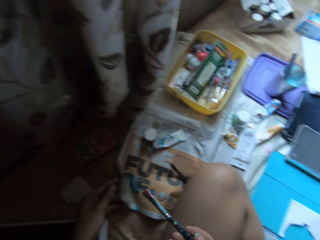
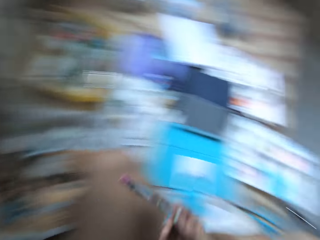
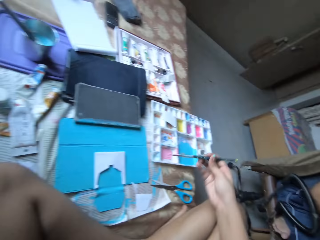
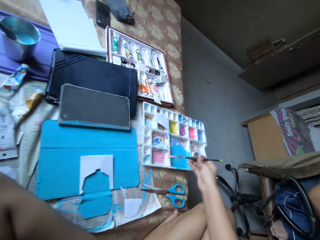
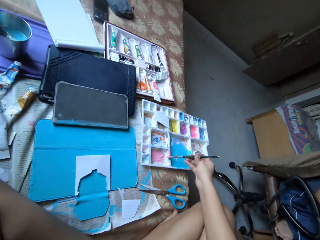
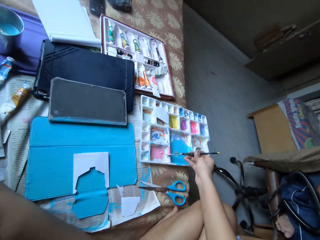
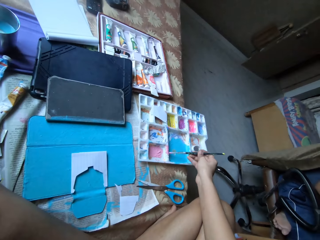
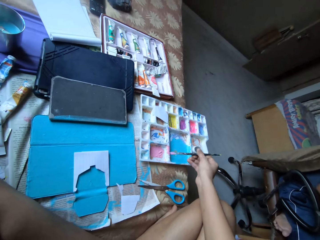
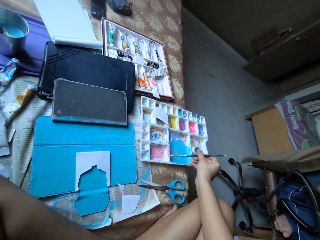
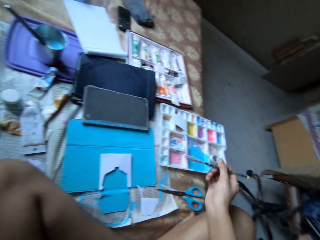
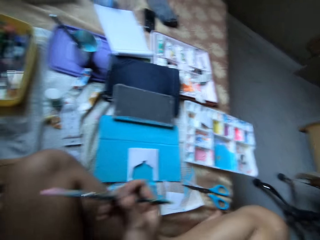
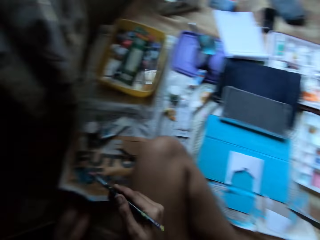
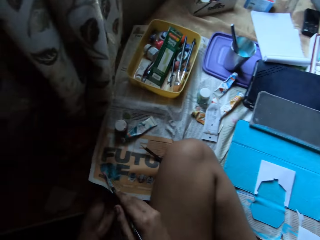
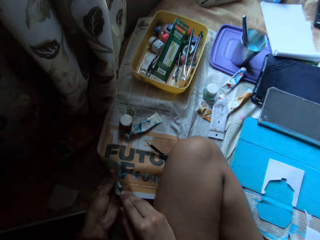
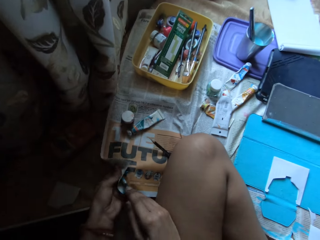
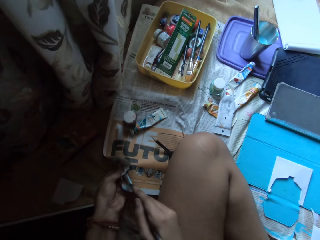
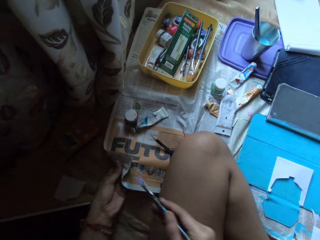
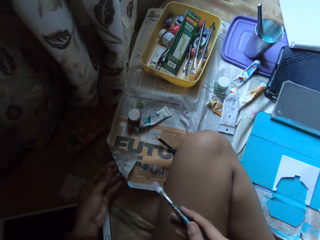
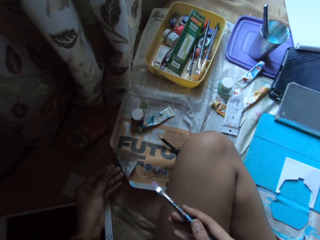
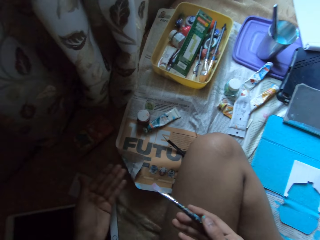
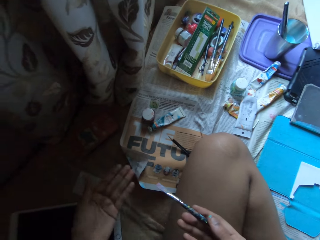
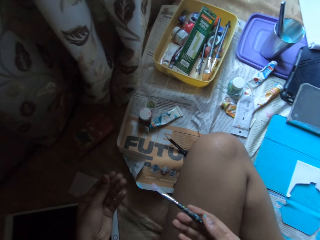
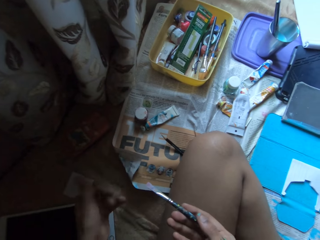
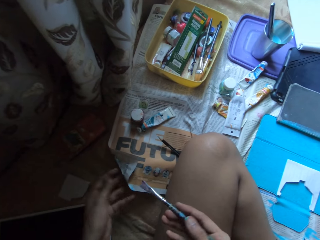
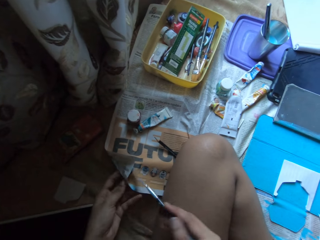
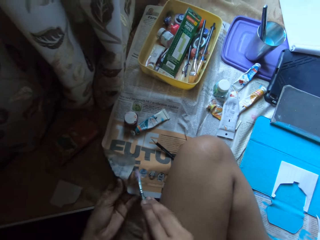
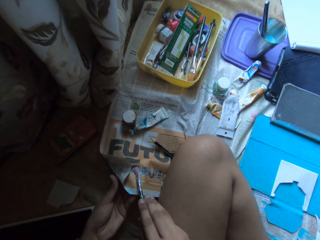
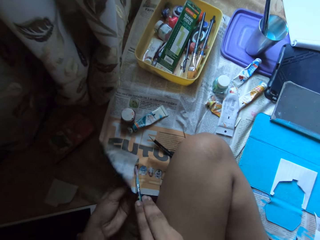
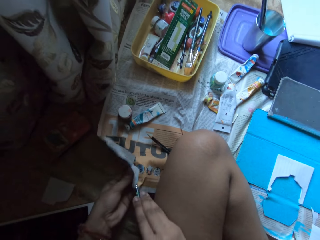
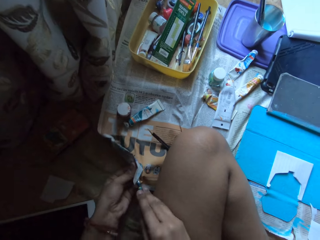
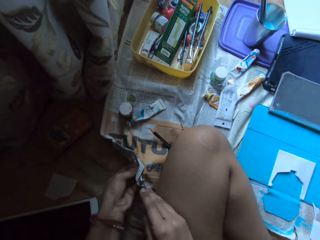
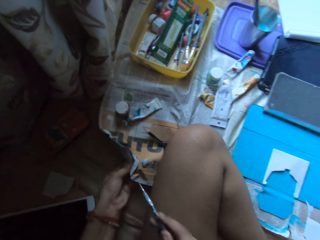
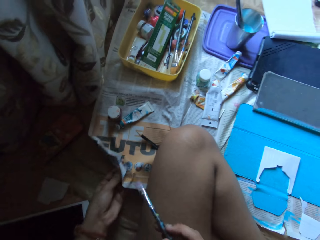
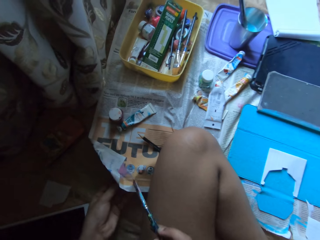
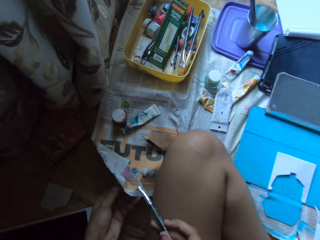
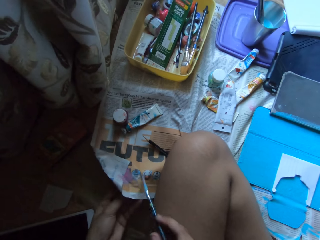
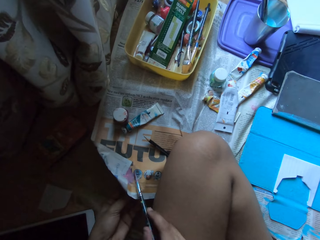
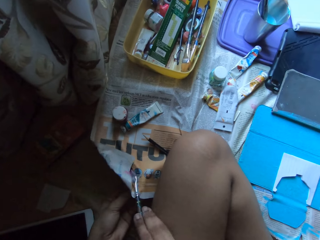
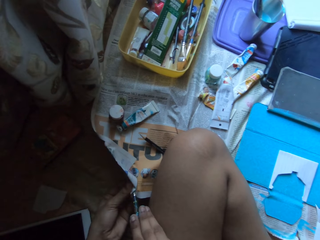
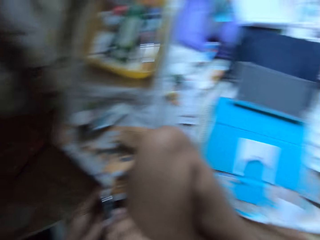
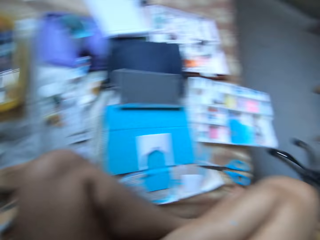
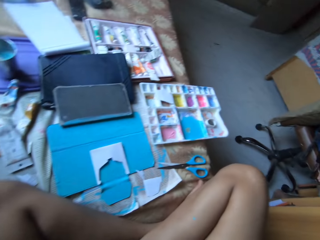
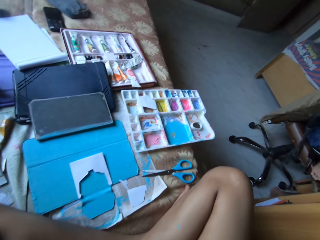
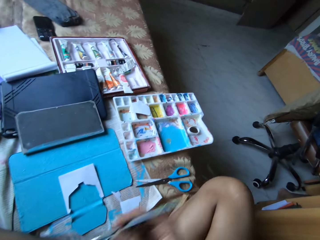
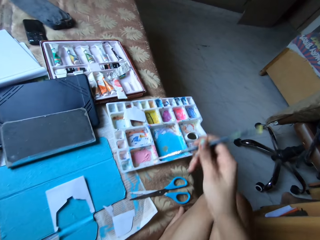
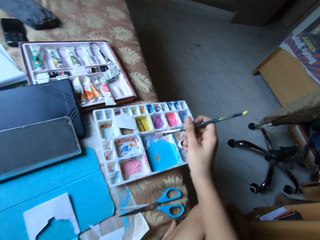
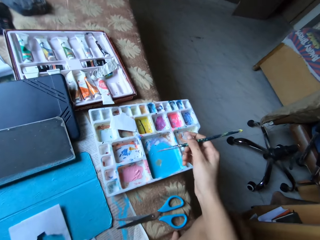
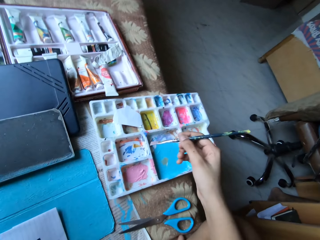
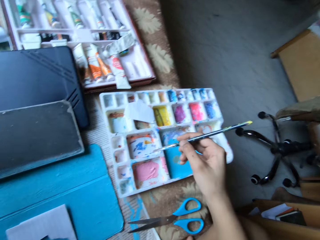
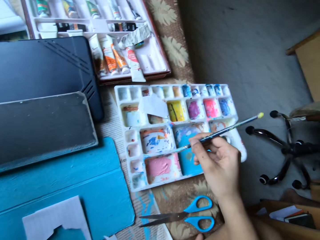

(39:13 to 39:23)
The camera wearer touches the newspaper on the bed with her left hand. She moves the newspaper. She wipes the paint brush in her right hand on the paint palette on the bed. She moves the paint brush on the paint tray. She wipes the paint brush in her right hand with the newspaper on the bed in her left hand. She rubs her left hand. She touches the newspaper on the bed with her left hand. She wipes the paint brush in her right hand with the newspaper on the bed in her left hand.

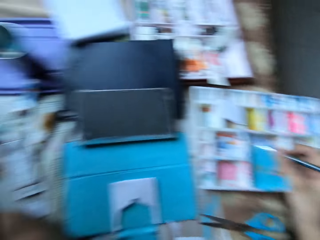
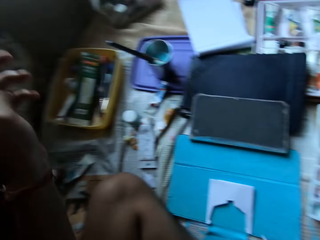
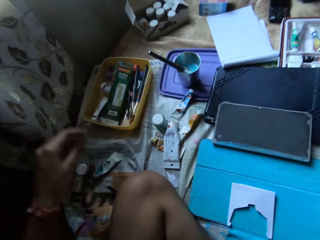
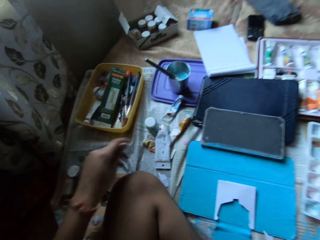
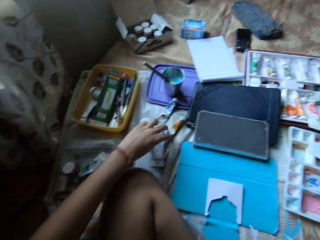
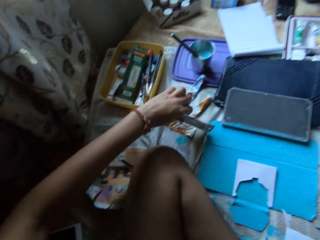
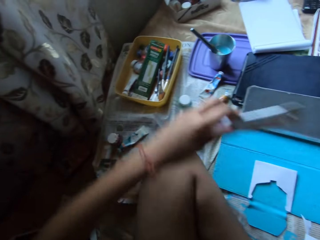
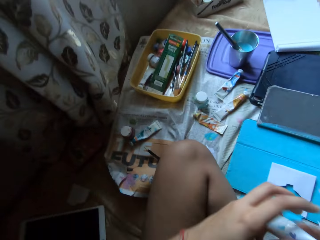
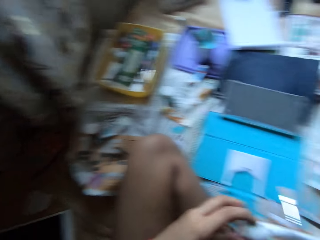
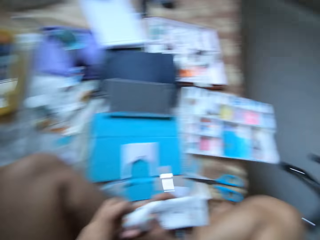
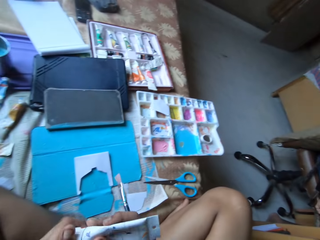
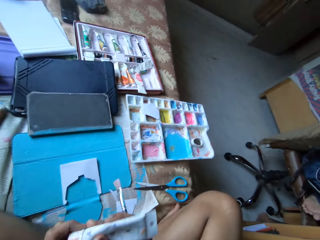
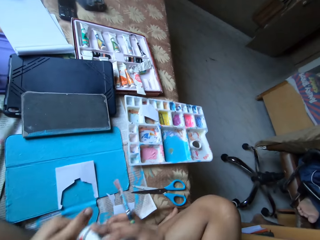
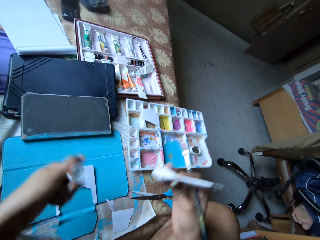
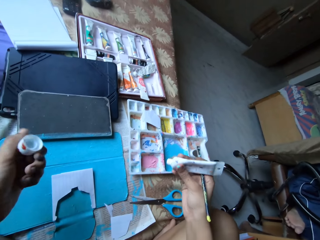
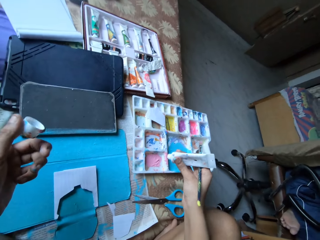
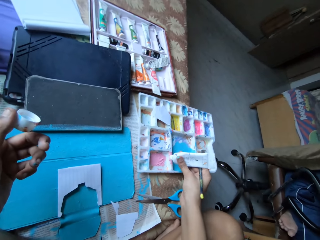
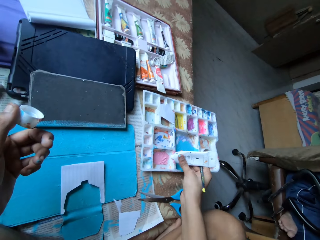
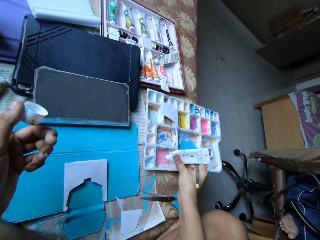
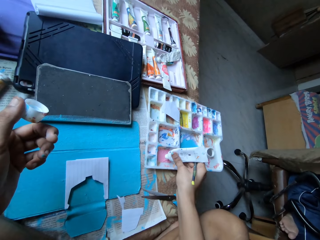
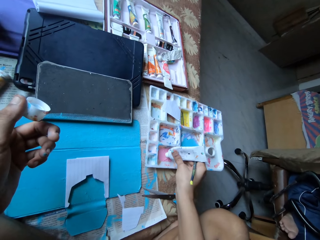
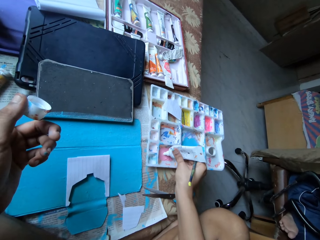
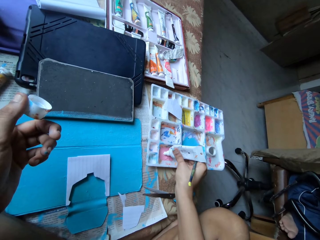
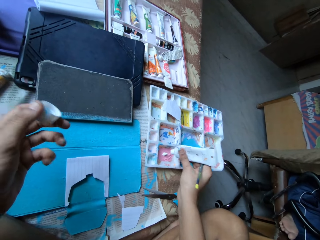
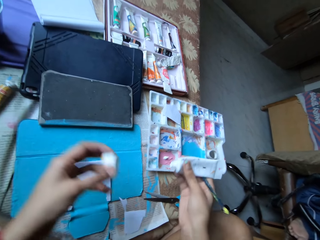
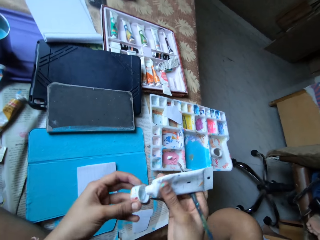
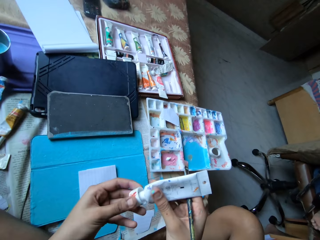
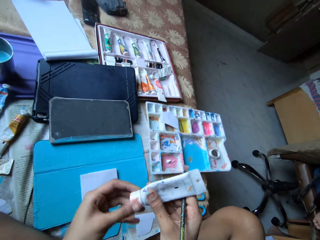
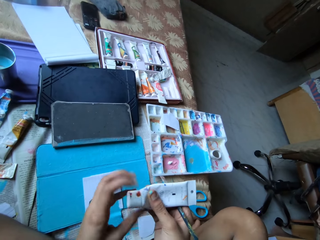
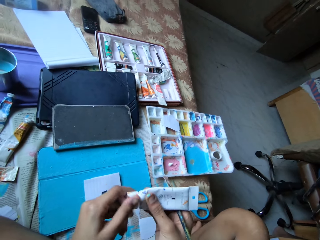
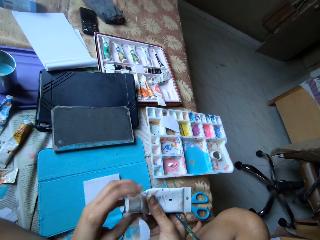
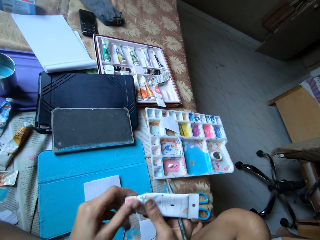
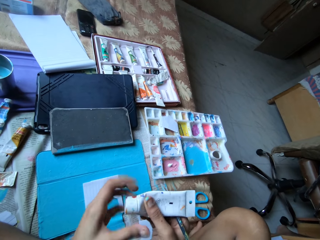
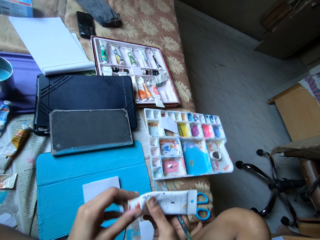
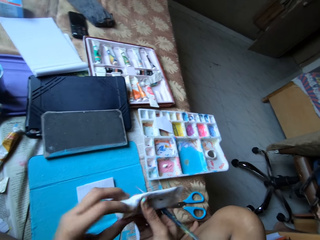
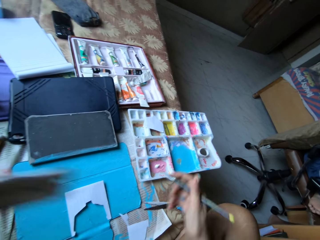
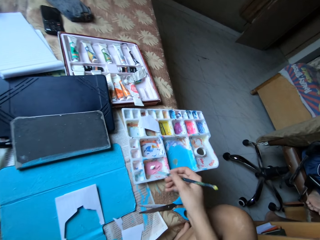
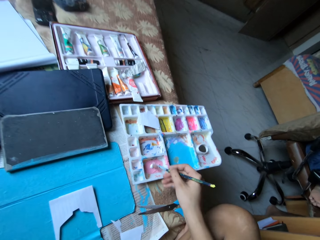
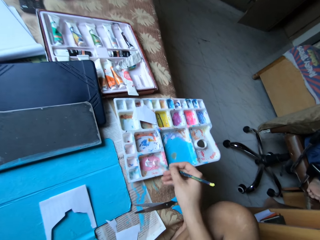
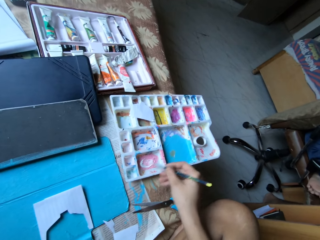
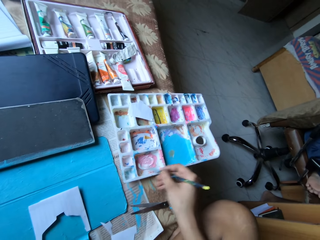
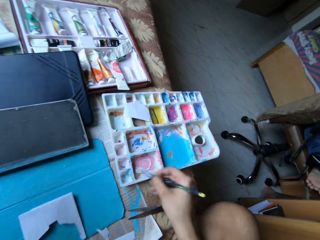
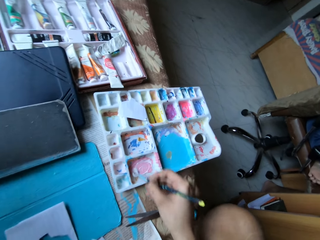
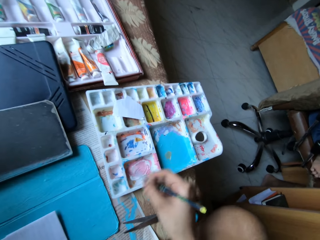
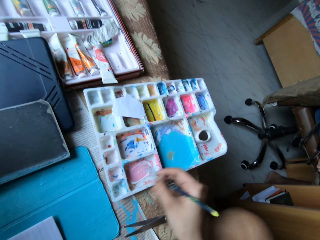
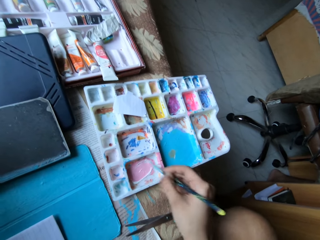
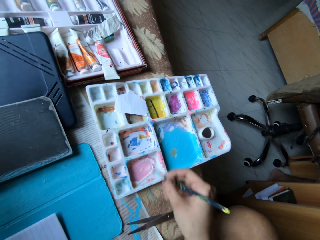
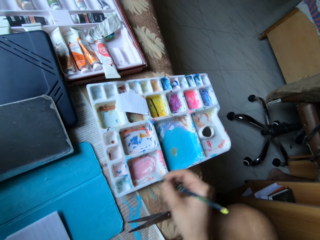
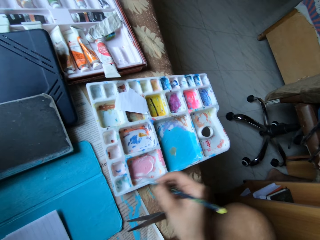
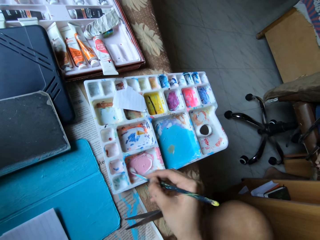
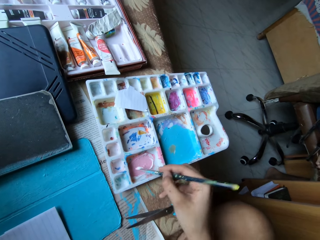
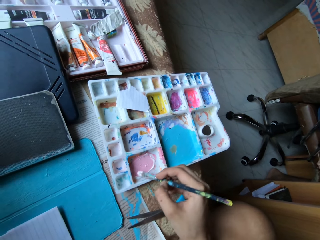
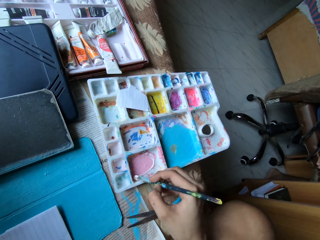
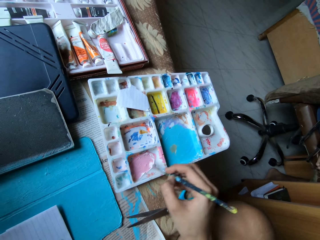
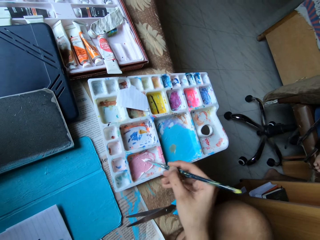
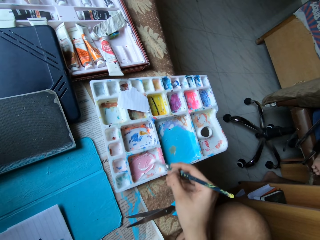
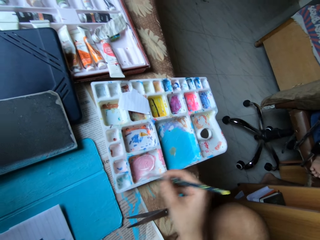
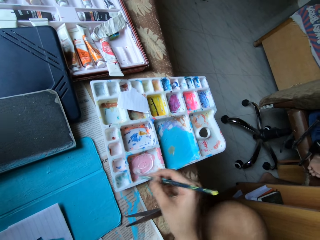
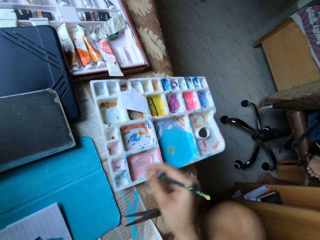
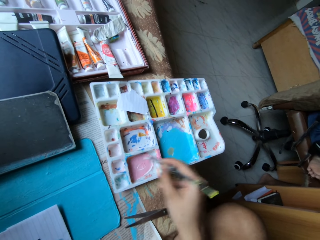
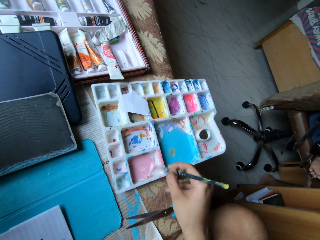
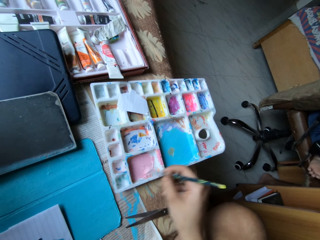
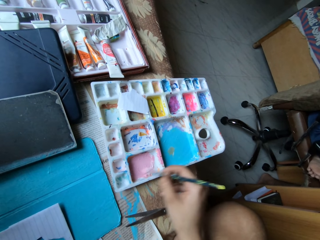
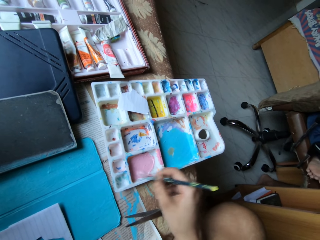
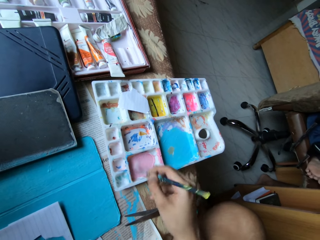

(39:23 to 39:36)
The camera wearer picks the paint tube from the bed with her left hand. She passes the paint tube from her left hand to her right hand. She opens the cap of the paint tube in her right hand with her left hand. She squeezes paint from the paint tube in her right hand into the compartment of the paint palette on the bed. She closes the paint tube in her right hand with the cap in her left hand. She mixes the paints in the compartment of the paint palette on the bed with the paint brush in her right hand.
